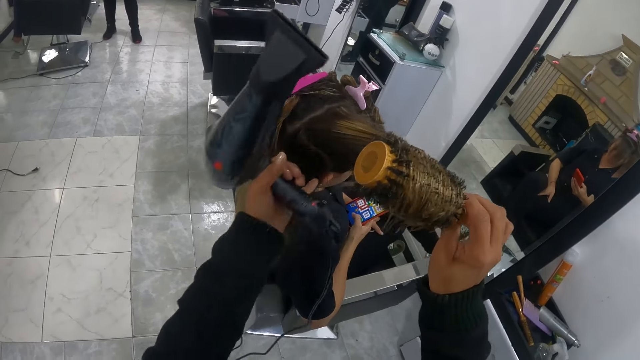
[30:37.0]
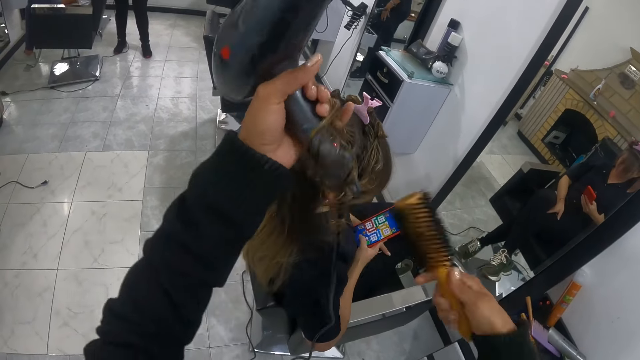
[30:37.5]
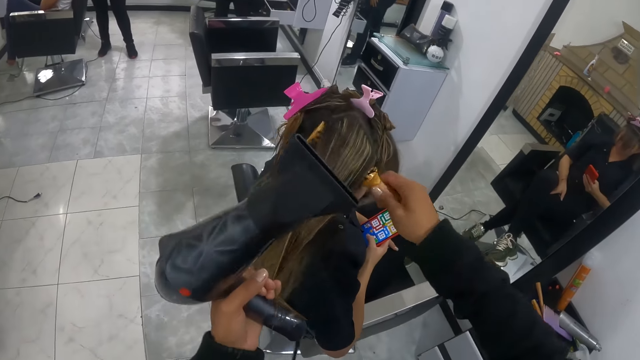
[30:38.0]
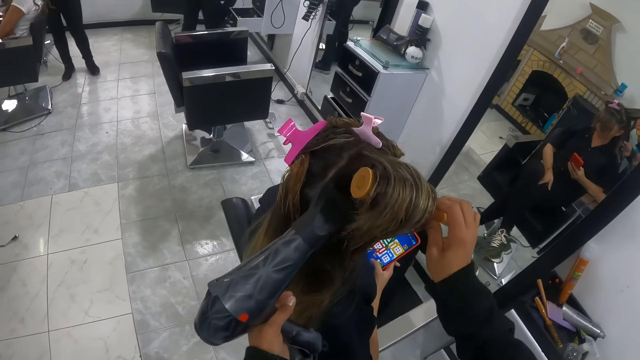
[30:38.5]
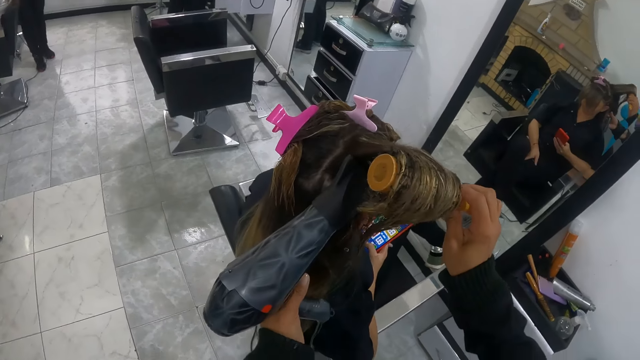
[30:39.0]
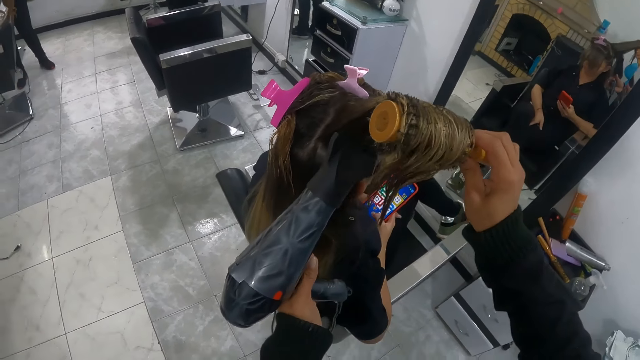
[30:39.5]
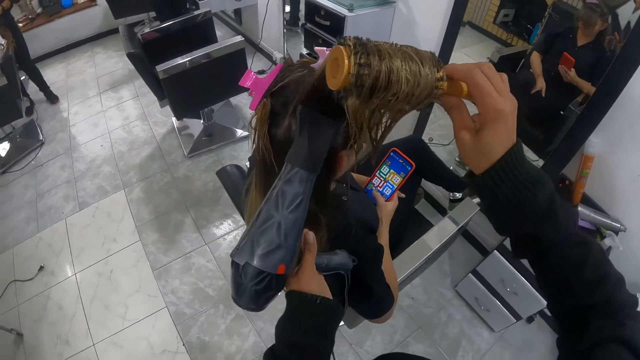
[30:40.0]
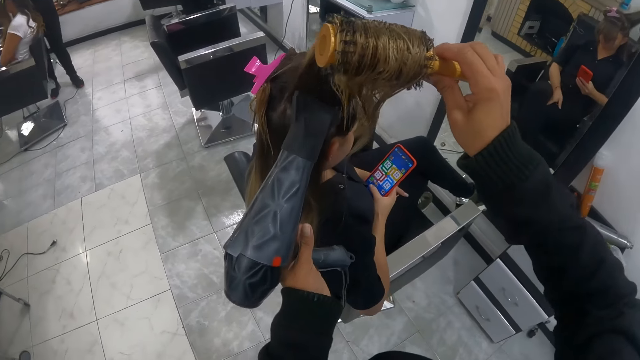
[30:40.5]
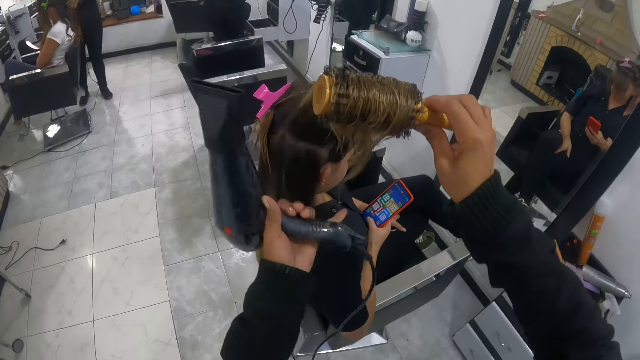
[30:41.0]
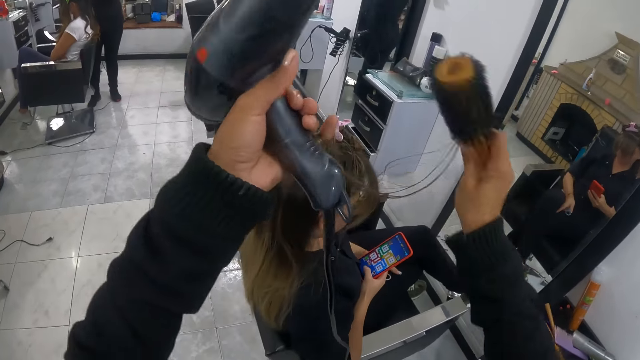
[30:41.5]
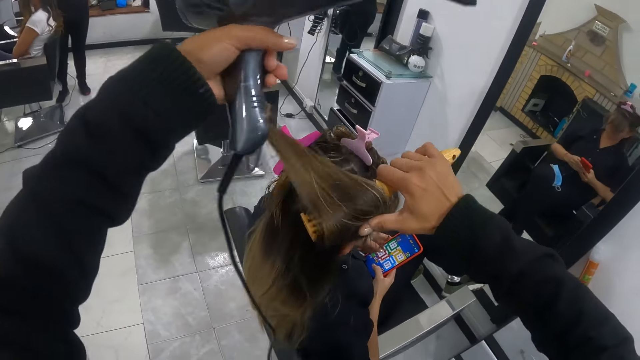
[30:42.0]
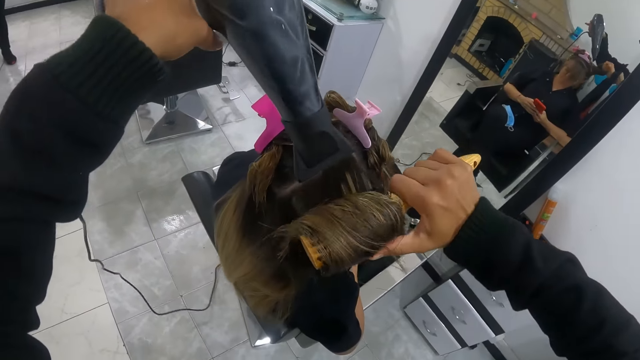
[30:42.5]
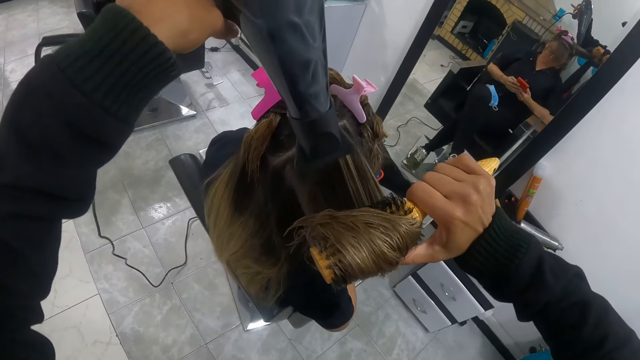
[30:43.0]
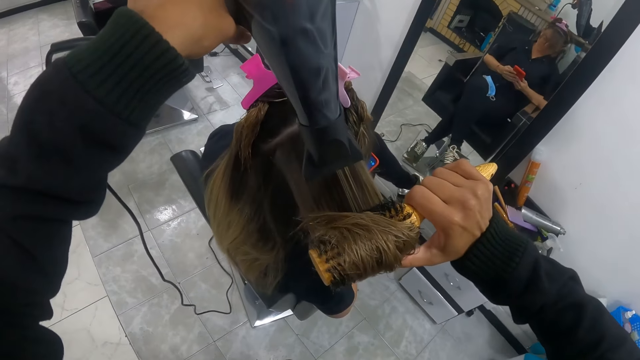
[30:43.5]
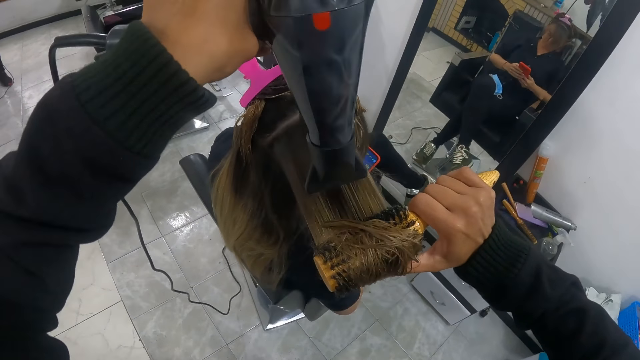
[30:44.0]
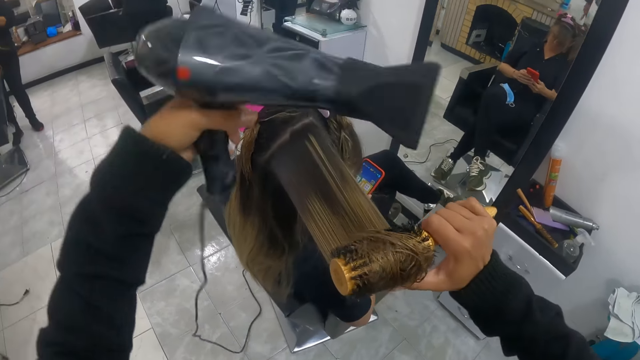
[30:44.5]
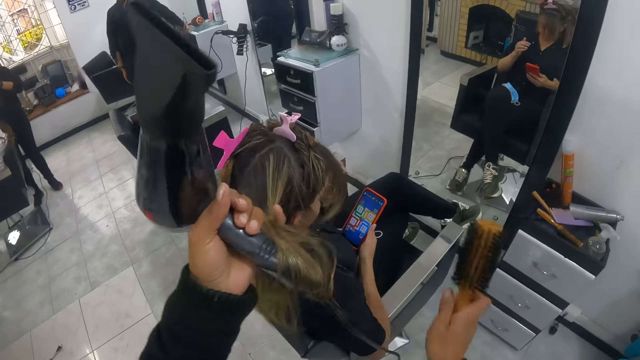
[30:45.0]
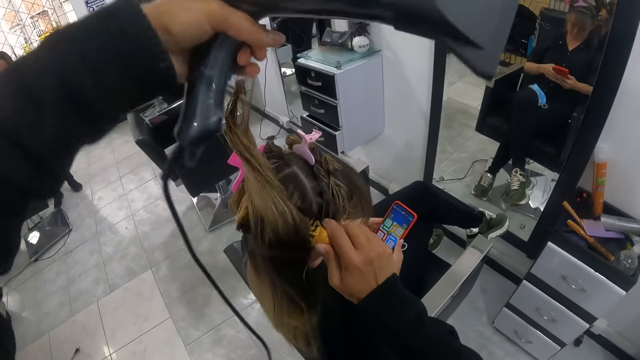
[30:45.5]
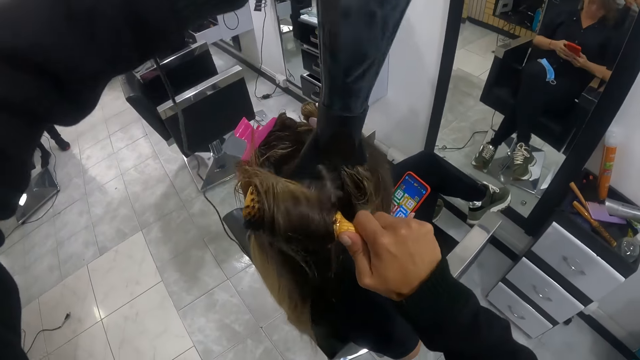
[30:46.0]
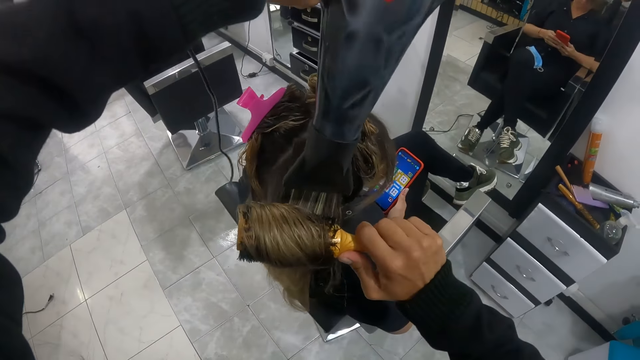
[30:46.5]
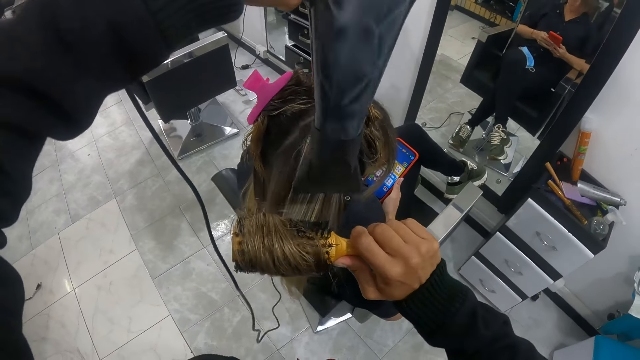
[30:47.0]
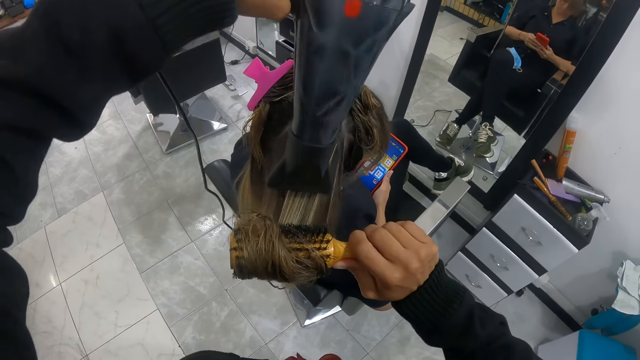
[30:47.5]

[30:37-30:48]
The camera wearer grabs the woman's hair with her left hand. She brushes the woman's hair with the round brush in her right hand. She stretches the woman's hair with the hairdryer and round brush in her hands. She grabs the woman's hair with her left hand. She brushes the woman's hair with the round brush in her right hand. She stretches the woman's hair with the hairdryer and round brush in her hands. Another woman places her right hand on the work table. The camera wearer grabs the first woman's hair with her left hand. She brushes the first woman's hair with the round brush in her right hand. She stretches the first woman's hair with the hairdryer and round brush in her hands.

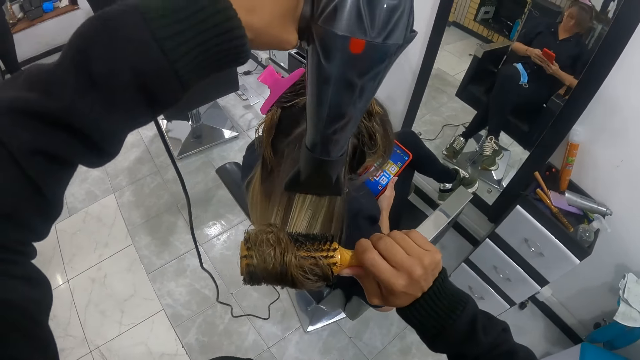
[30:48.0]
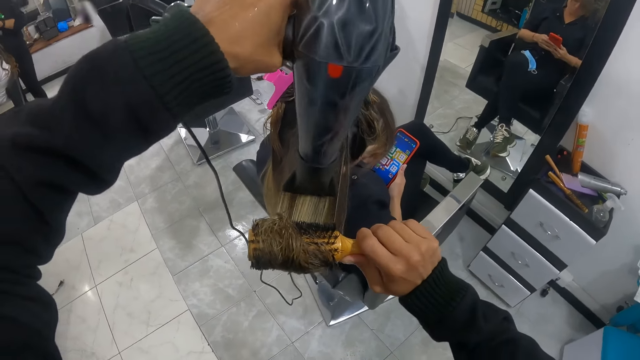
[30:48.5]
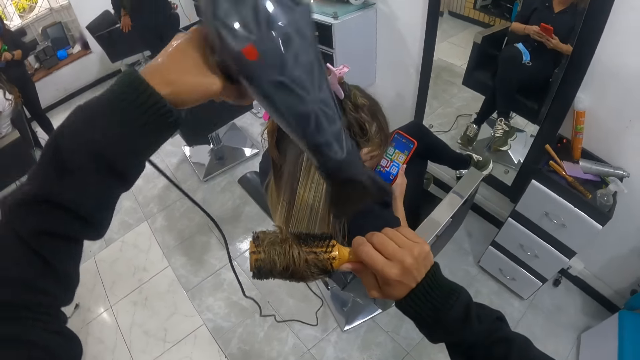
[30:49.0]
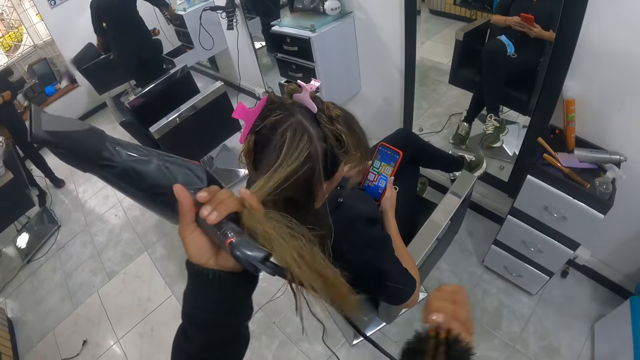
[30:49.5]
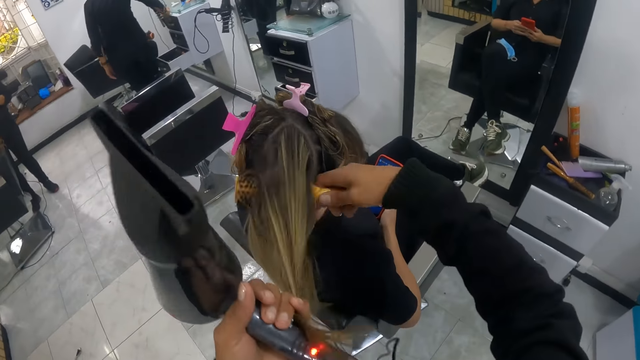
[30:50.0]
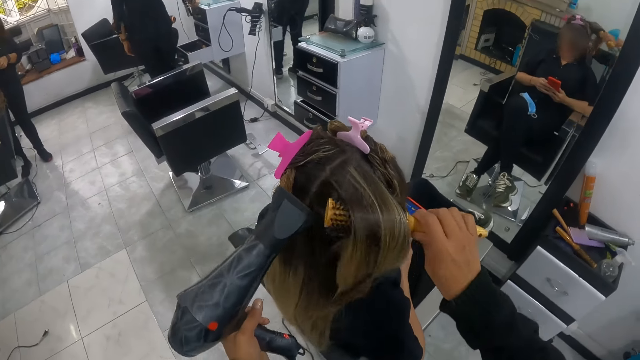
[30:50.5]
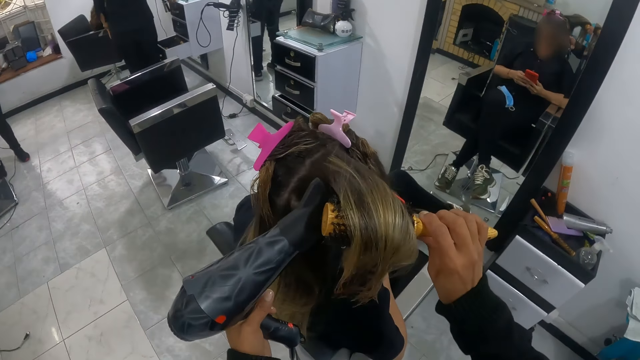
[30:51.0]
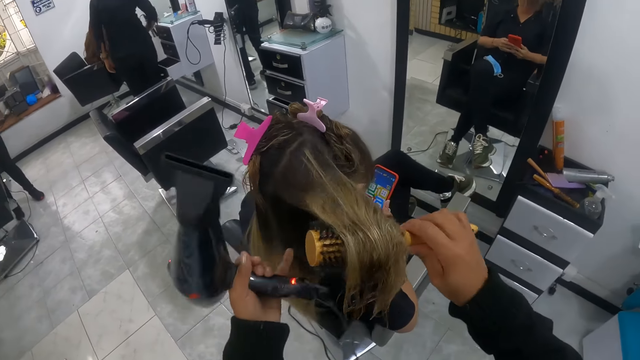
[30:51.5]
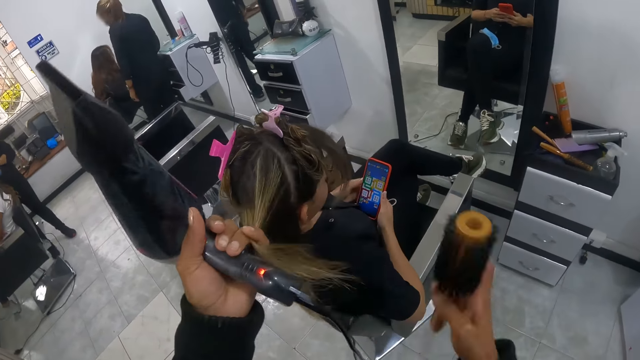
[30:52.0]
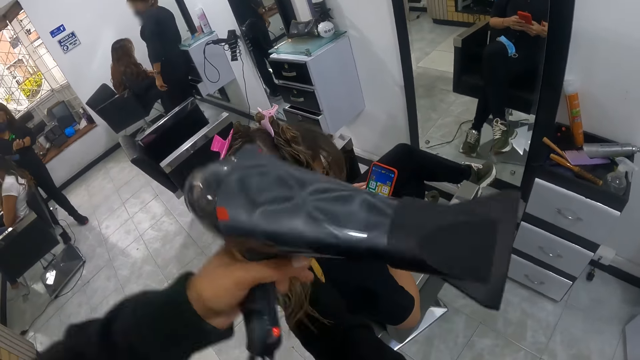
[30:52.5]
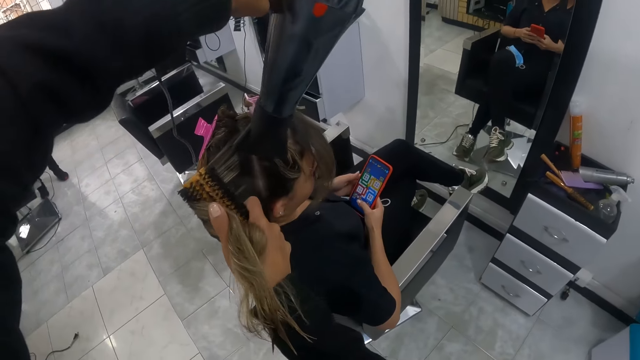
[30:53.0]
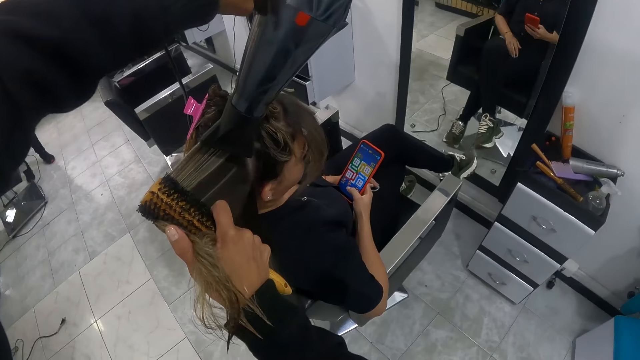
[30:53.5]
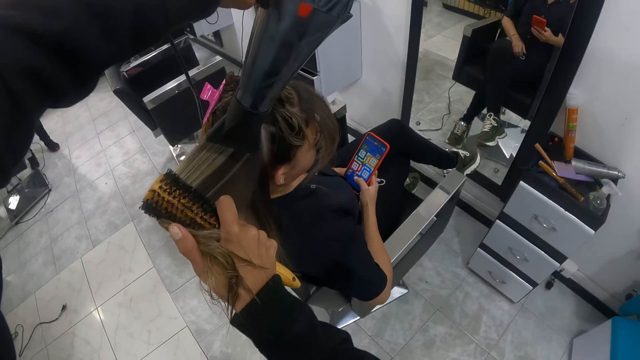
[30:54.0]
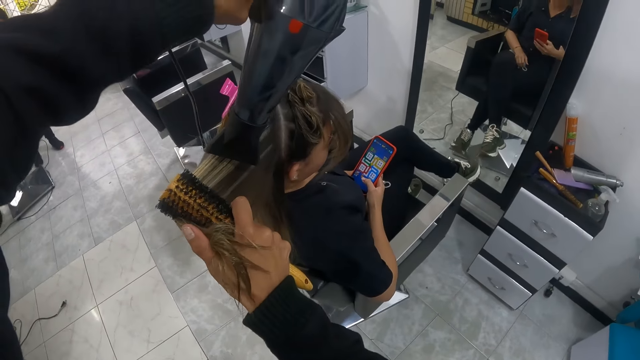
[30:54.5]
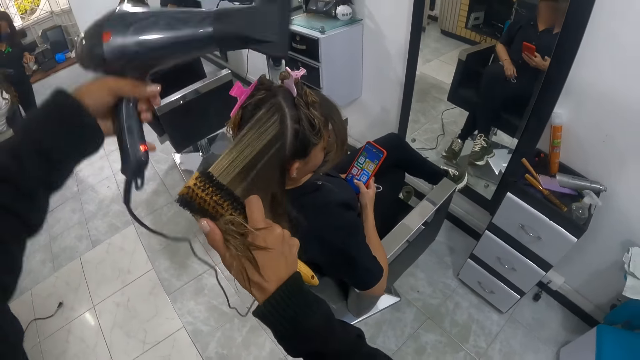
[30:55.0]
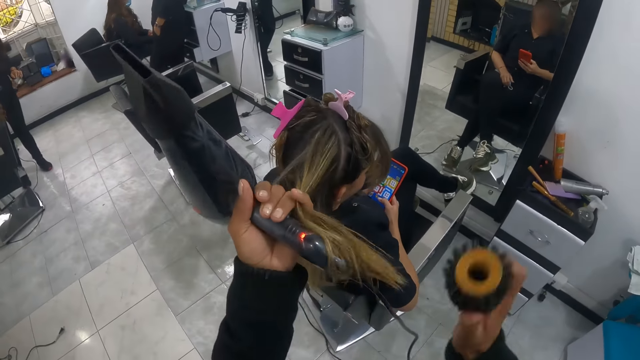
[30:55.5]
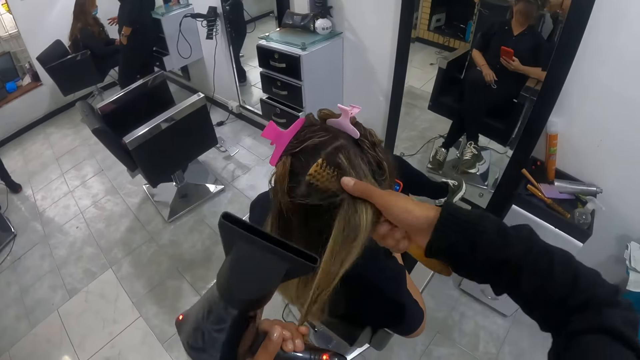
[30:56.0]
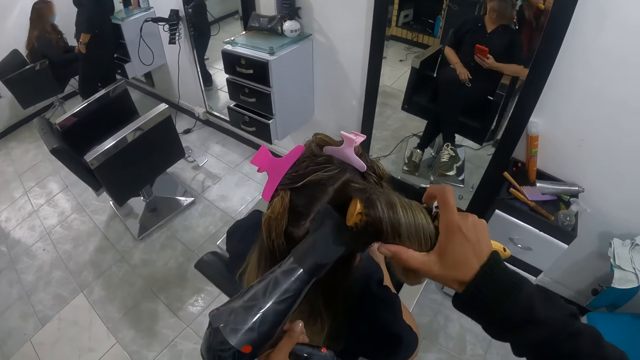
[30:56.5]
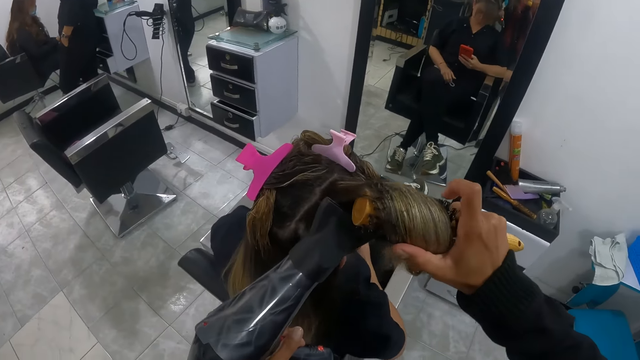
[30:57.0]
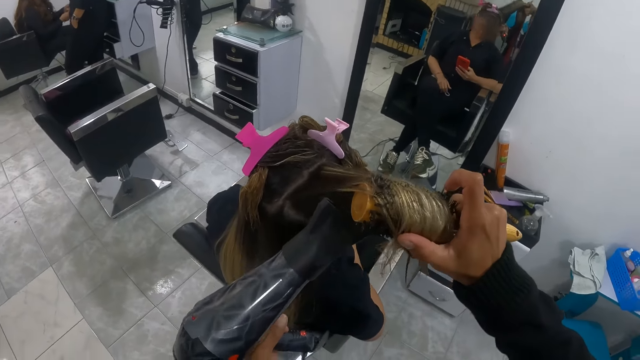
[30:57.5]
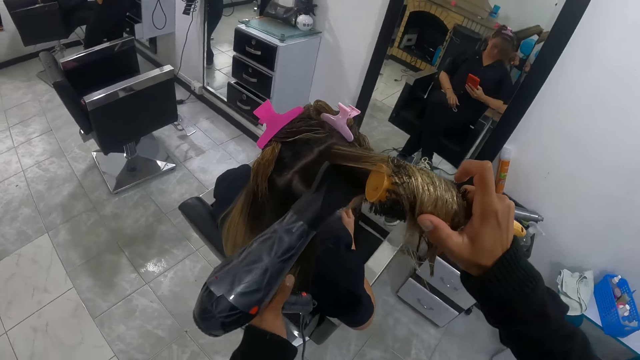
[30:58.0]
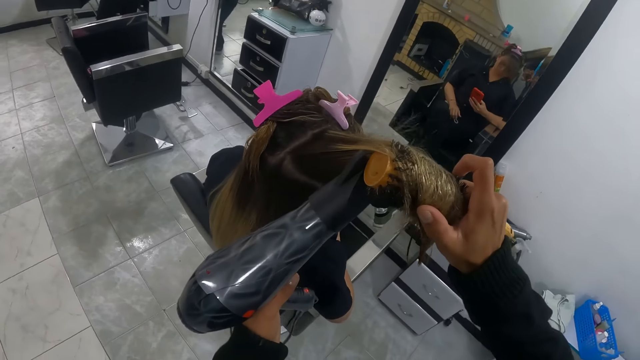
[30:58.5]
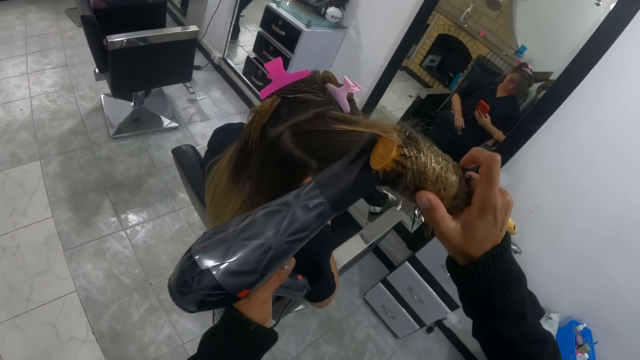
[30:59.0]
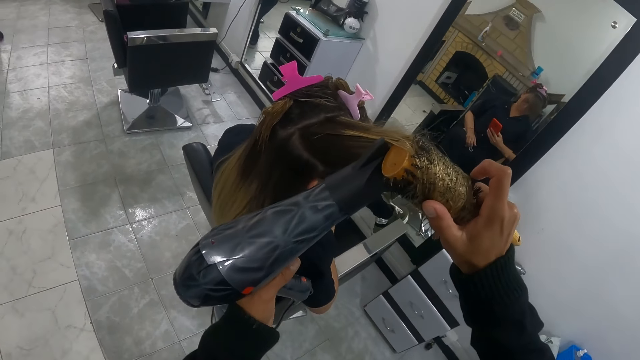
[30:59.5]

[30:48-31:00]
A woman curls another woman's hair with the straightener in her right hand. The camera wearer grabs a third woman's hair with her left hand. She brushes the third woman's hair with the round brush in her right hand. She stretches the third woman's hair with the hairdryer and round brush in her hands. She grabs the third woman's hair with her left hand. She brushes the third woman's hair with the round brush in her right hand. She stretches the third woman's hair with the hairdryer and round brush in her hands. She grabs the third woman's hair with her left hand. She brushes the third woman's hair with the round brush in her right hand. She stretches the third woman's hair with the hairdryer and round brush in her hands.
